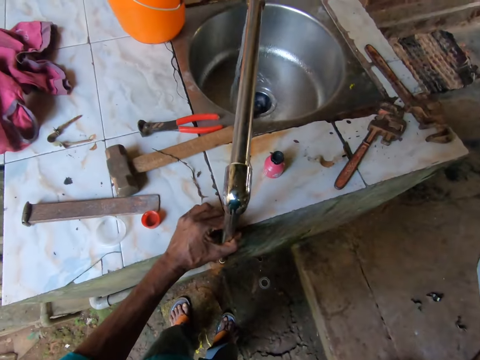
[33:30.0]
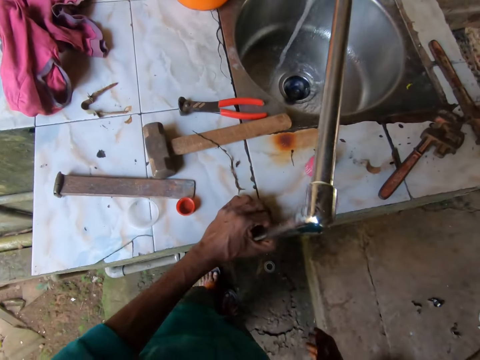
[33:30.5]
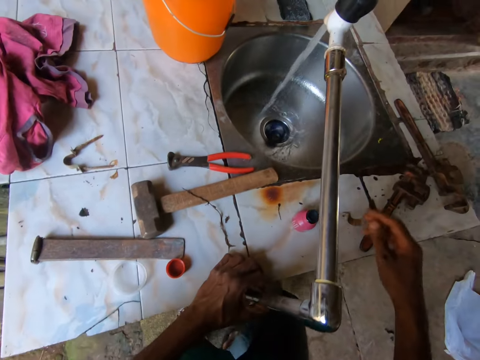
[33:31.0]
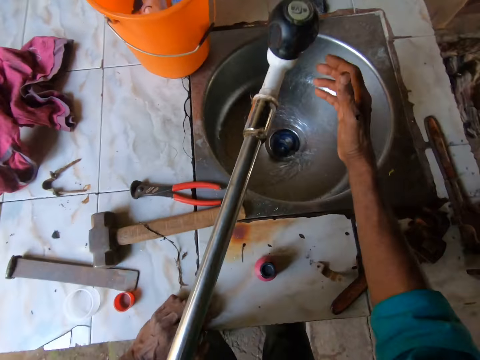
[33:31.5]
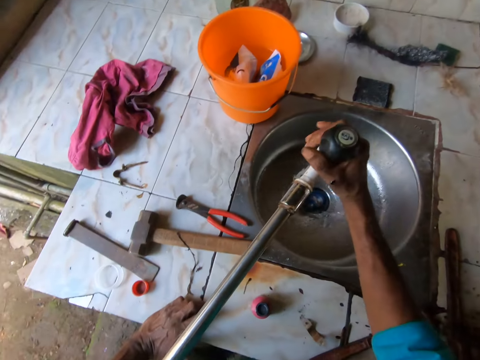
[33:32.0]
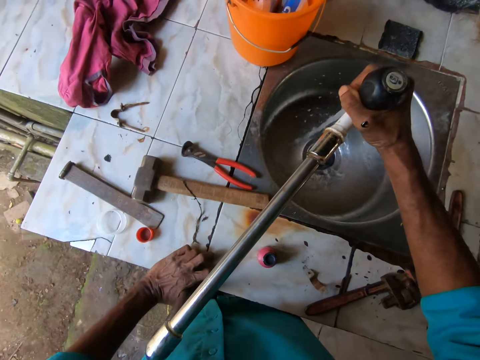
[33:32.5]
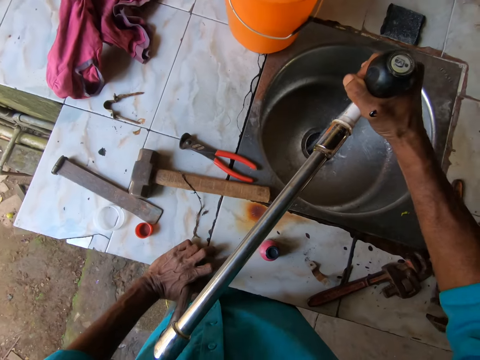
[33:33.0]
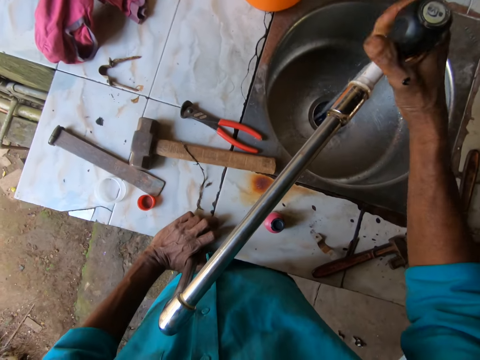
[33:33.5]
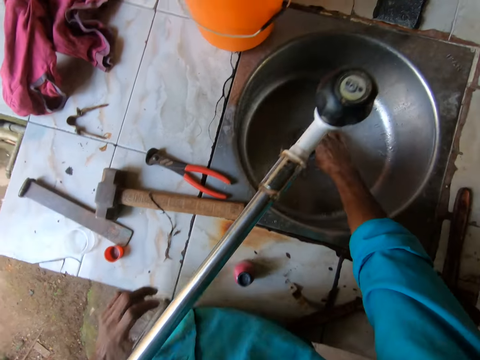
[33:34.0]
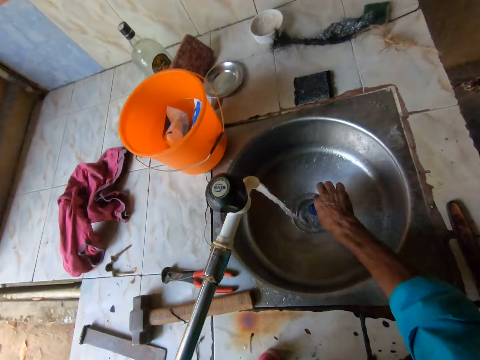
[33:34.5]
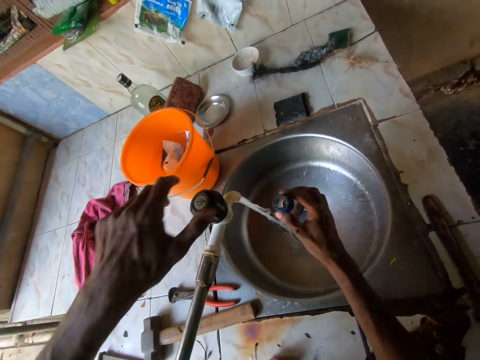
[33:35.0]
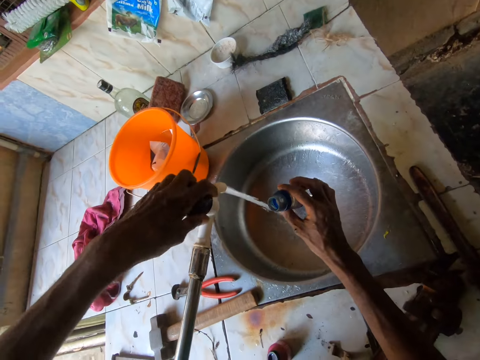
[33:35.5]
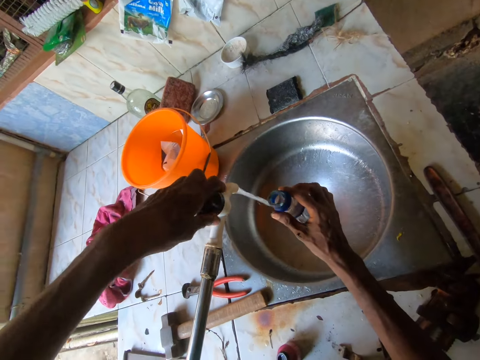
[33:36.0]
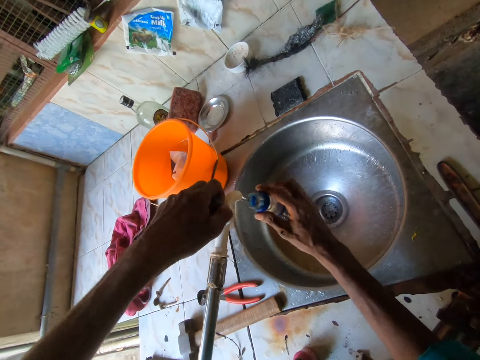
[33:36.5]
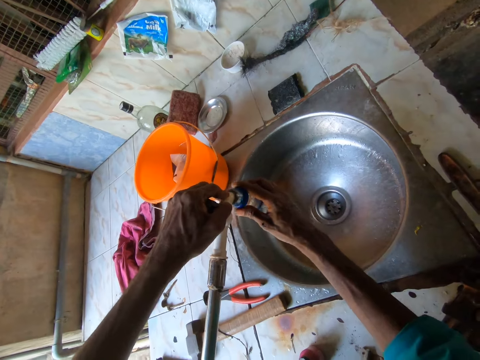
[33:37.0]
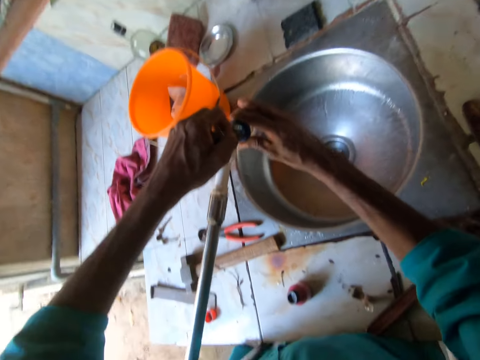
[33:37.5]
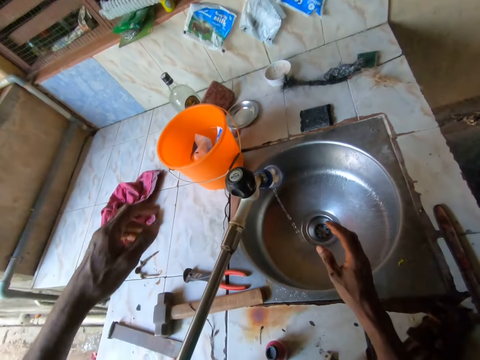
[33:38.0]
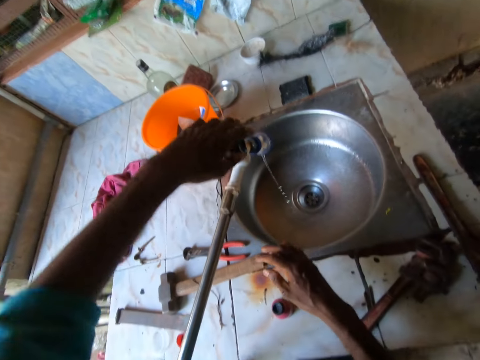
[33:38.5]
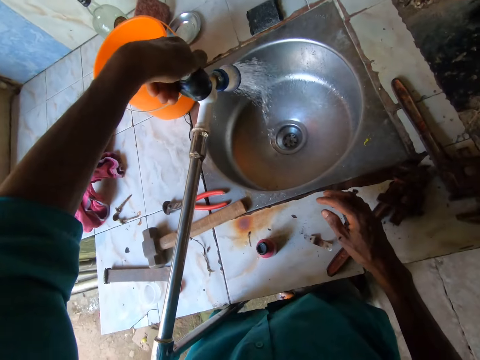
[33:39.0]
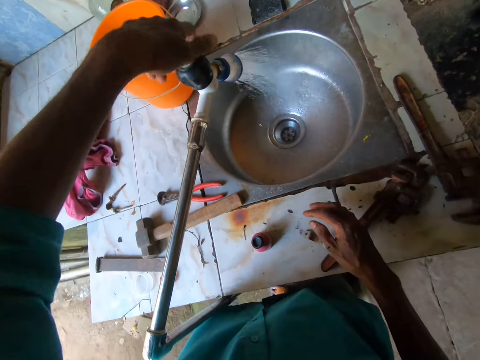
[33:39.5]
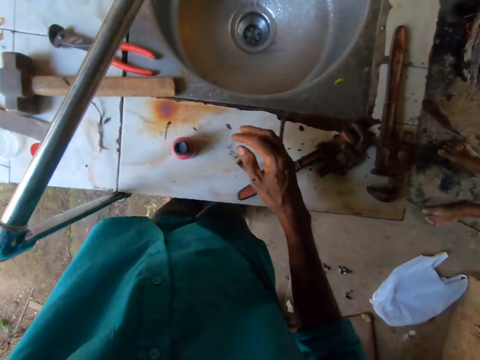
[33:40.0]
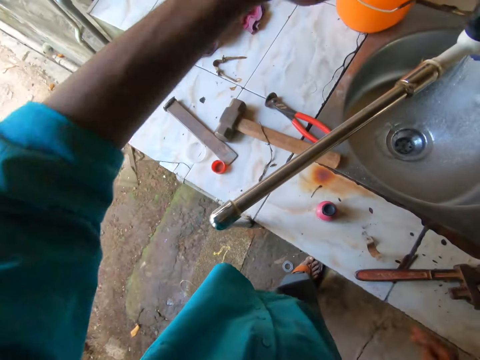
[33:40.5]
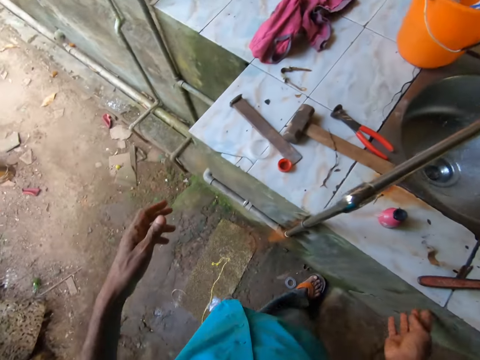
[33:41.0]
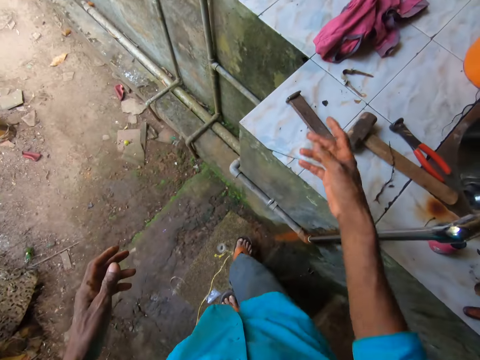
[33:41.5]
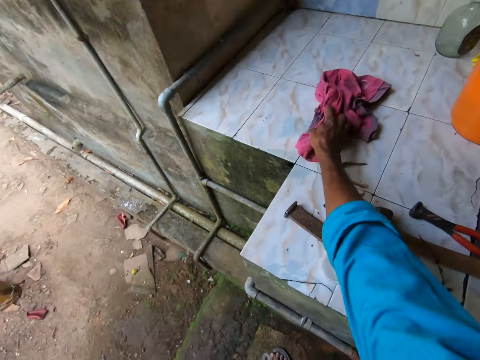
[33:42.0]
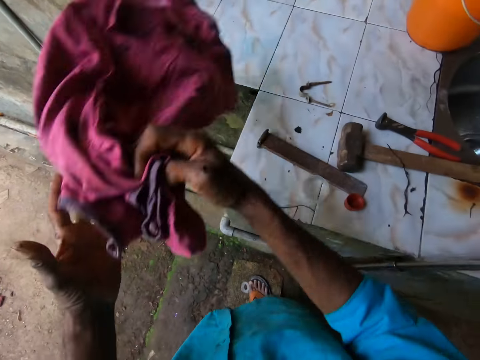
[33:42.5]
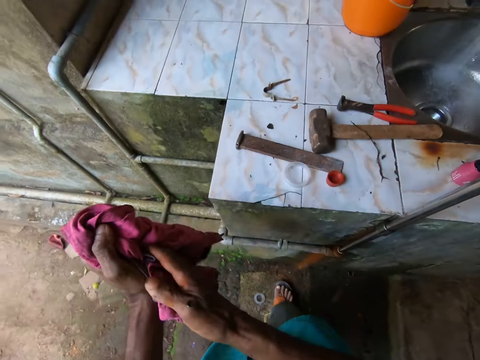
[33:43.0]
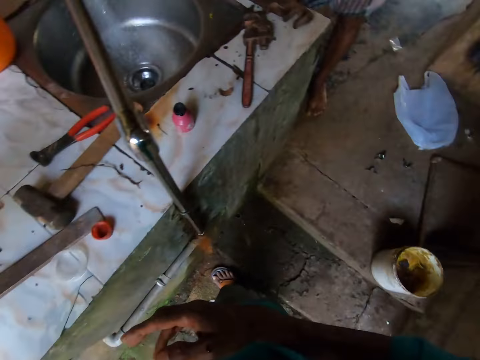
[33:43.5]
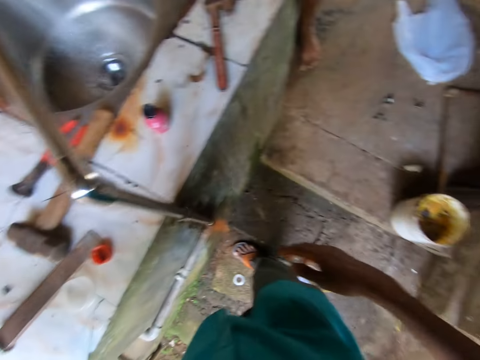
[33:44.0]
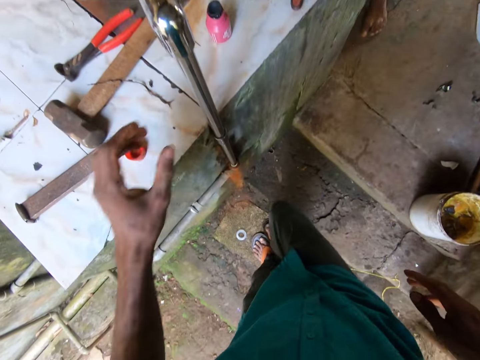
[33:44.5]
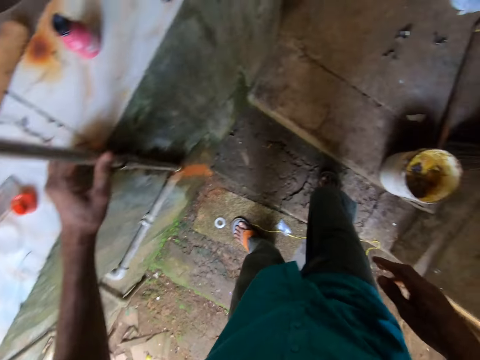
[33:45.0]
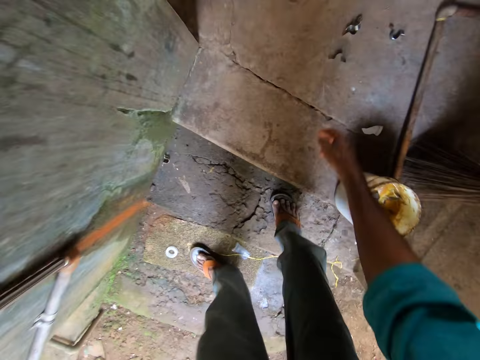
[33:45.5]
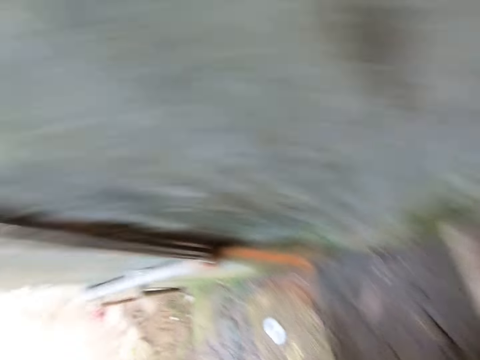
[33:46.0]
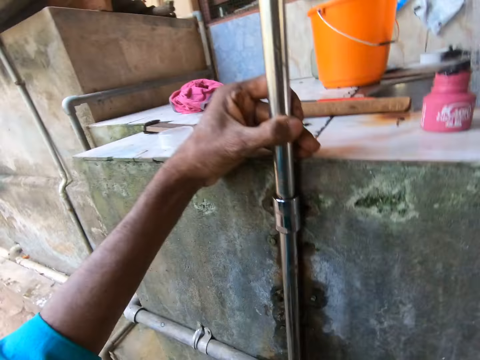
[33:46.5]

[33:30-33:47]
The camera wearer turns the tap with his right hand. He holds the faucet with his right hand. He adjusts the faucet with his right hand. He picks up the tap aerator from the sink with his right hand. He closes the tap with his left hand. He inserts the tap aerator on the tap with his right hand. He opens the tap with his left hand. He moves to the left. He picks up a rag from the sink tile with his right hand. He cleans both hands with the rag. He holds the pipe with his left hand.

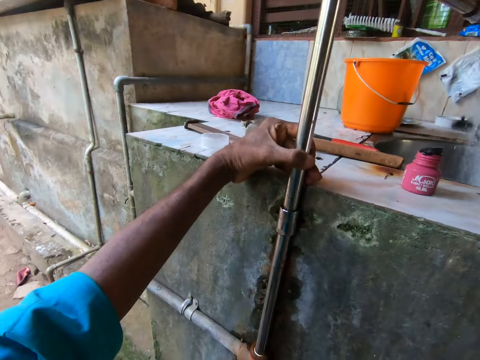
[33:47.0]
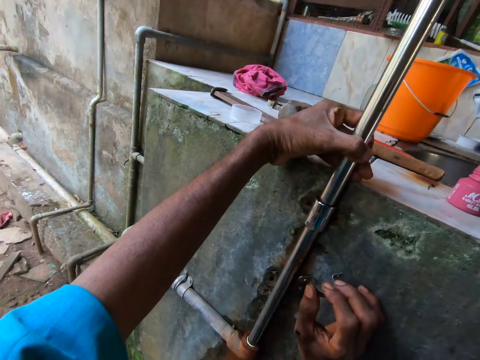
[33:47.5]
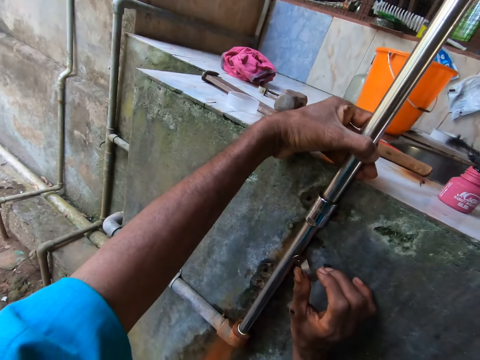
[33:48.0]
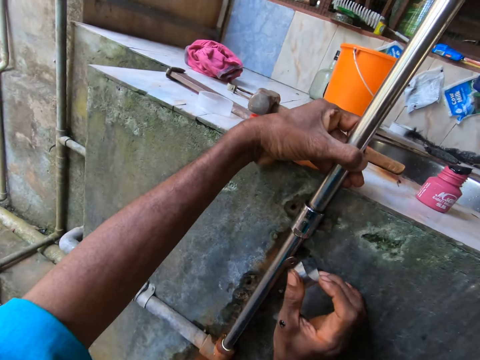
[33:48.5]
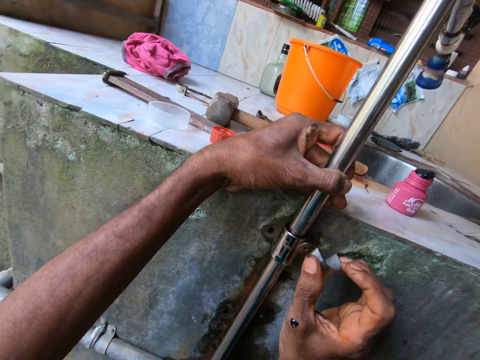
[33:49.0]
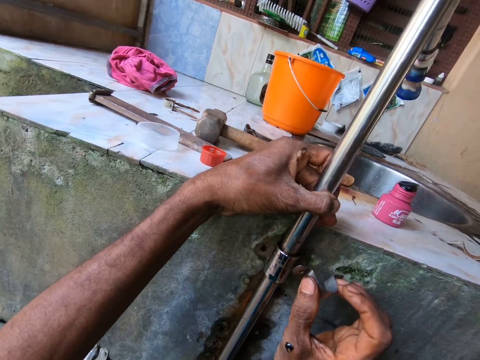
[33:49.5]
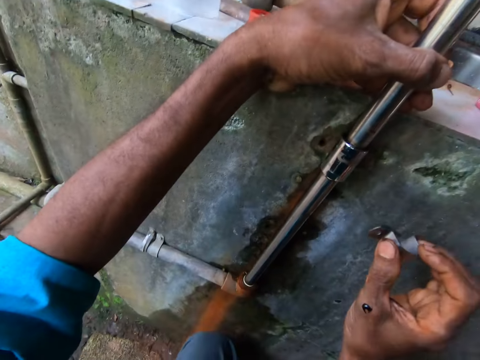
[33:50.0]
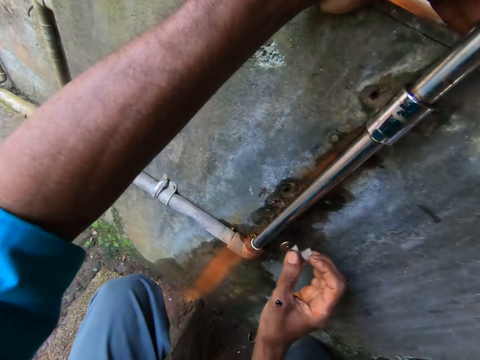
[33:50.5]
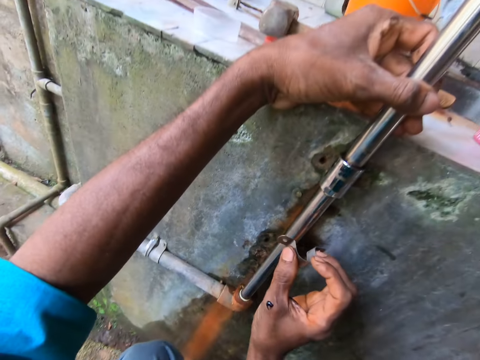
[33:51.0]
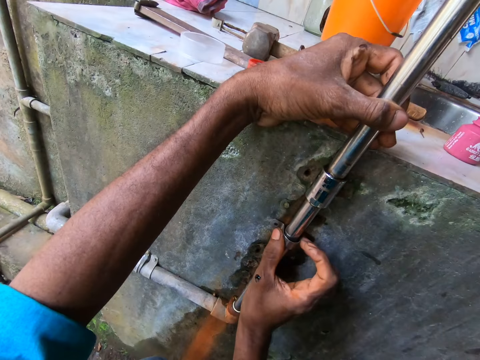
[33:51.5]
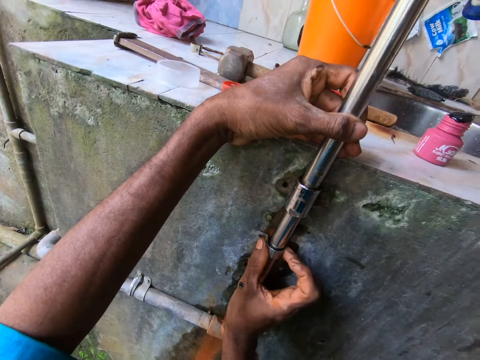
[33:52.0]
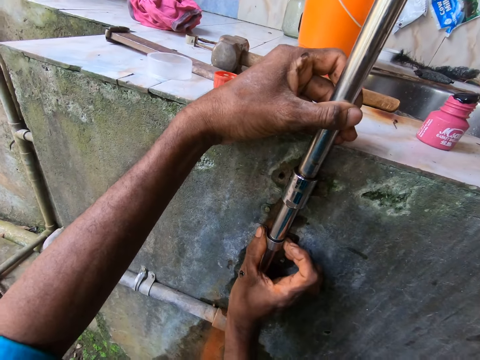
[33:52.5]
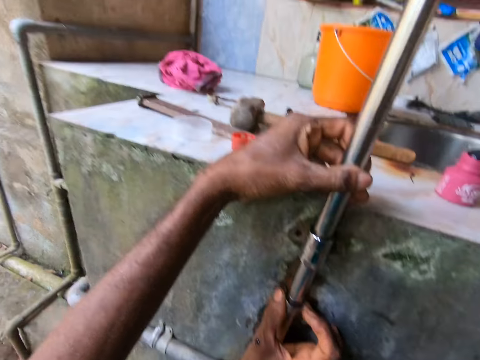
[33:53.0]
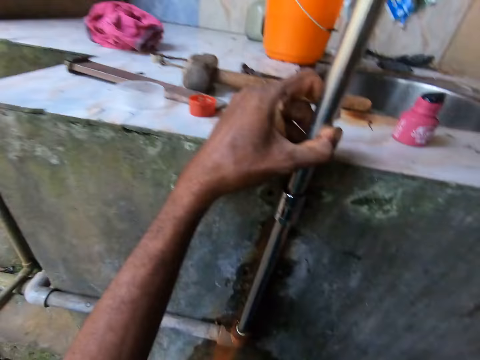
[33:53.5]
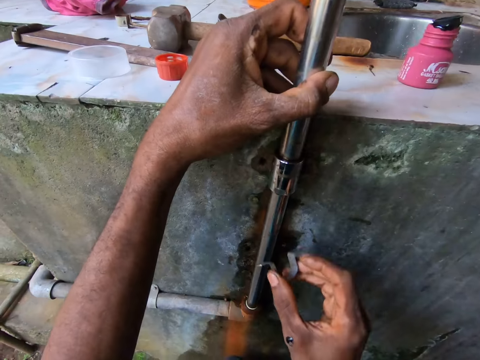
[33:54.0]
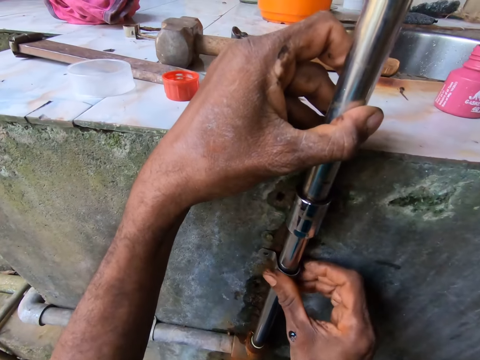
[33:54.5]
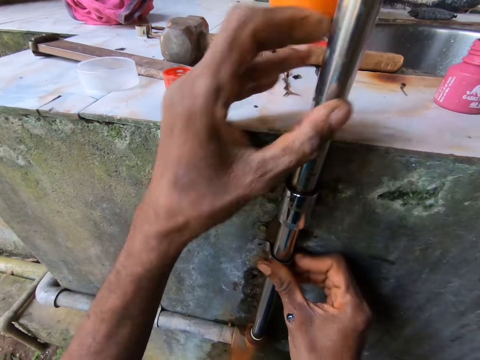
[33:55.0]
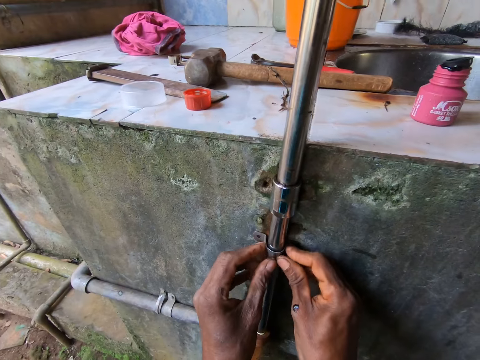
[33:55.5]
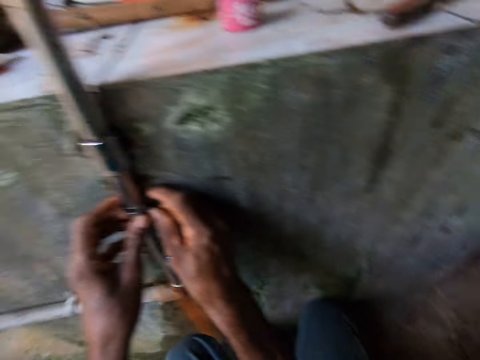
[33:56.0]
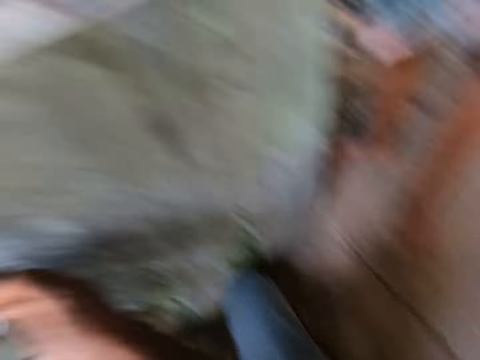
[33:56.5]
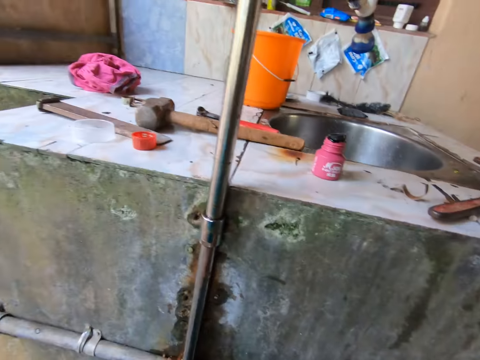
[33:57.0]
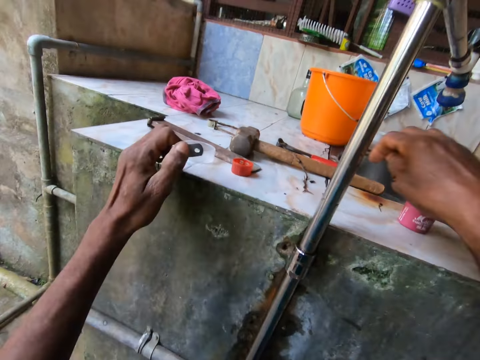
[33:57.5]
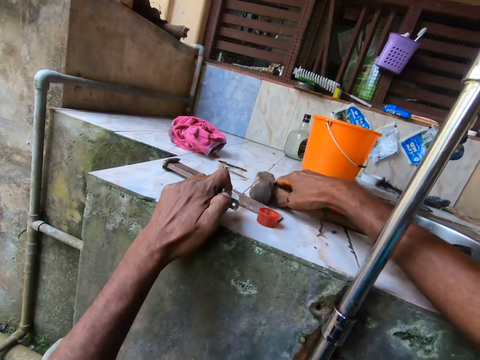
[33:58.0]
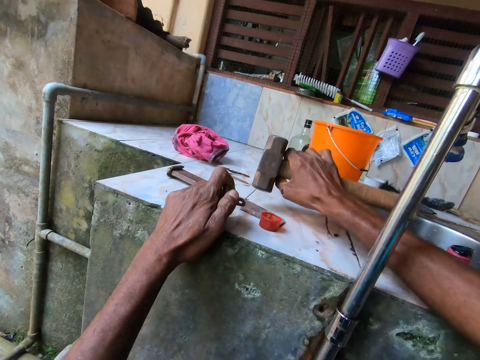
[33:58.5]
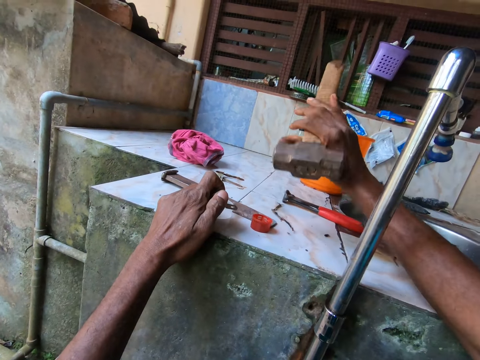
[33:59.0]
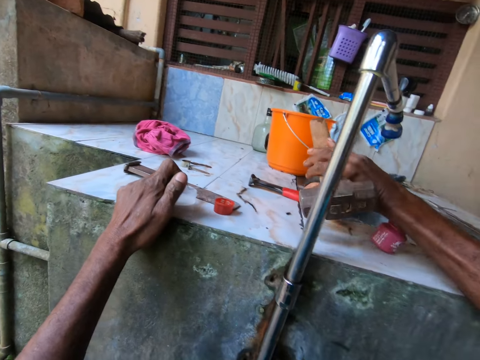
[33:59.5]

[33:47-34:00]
The camera wearer holds the pipe clamp or metal clipper with his right hand. He puts the pipe clamp on the pipe with his right hand. He removes the metal clipper from the pipe. He places the metal clipper on the pipe. He holds the pipe clamp with both hands. He looks at the floor. He holds the pipe clamp with his left hand. He picks up a hammer from the sink tile with his right hand.
